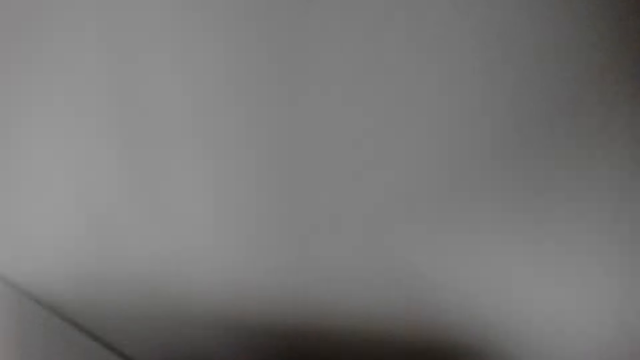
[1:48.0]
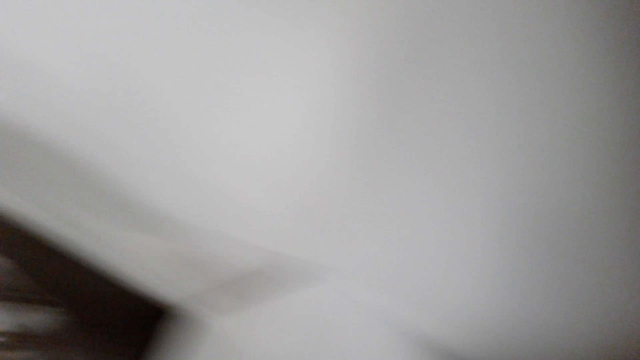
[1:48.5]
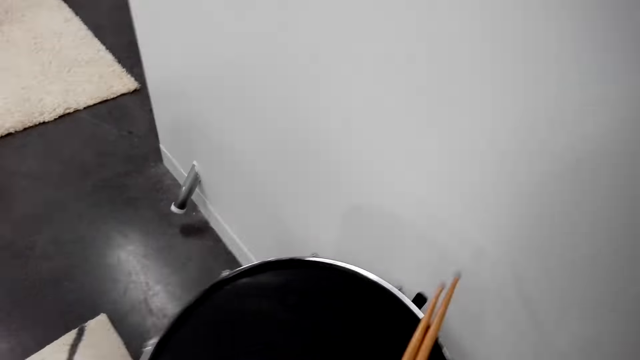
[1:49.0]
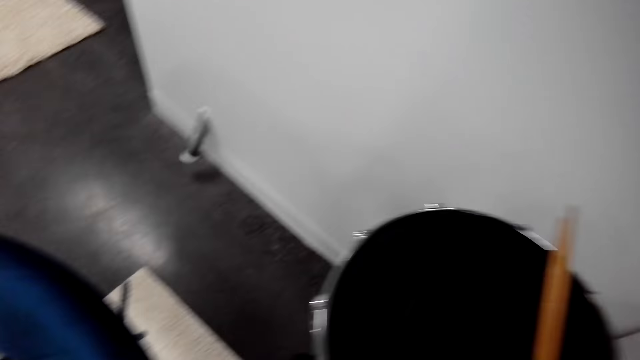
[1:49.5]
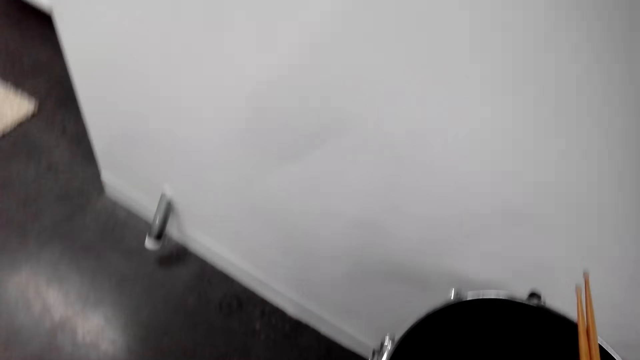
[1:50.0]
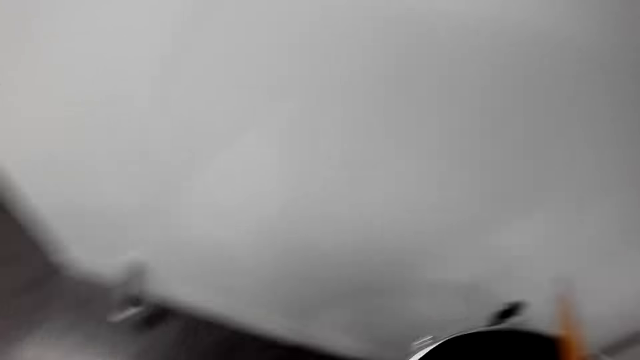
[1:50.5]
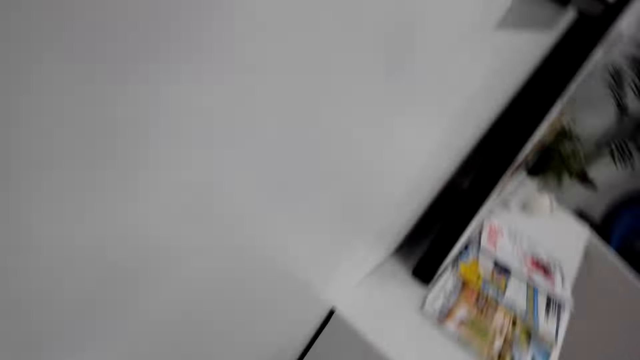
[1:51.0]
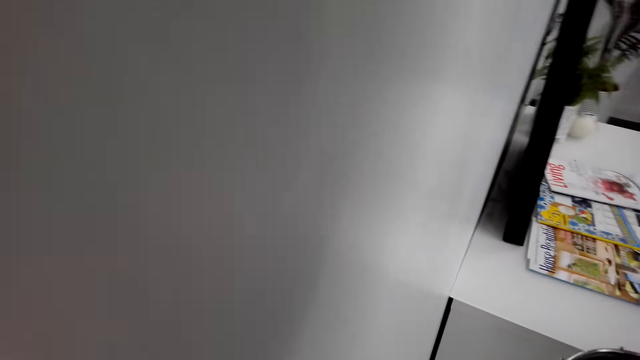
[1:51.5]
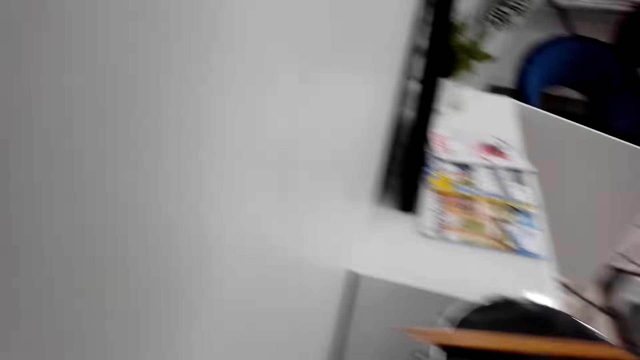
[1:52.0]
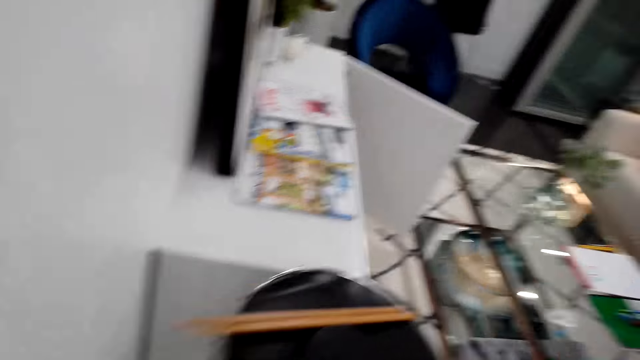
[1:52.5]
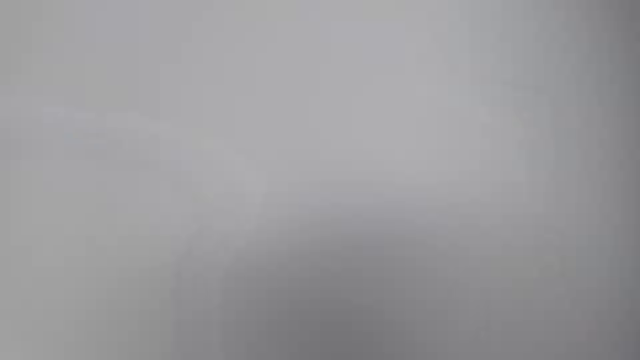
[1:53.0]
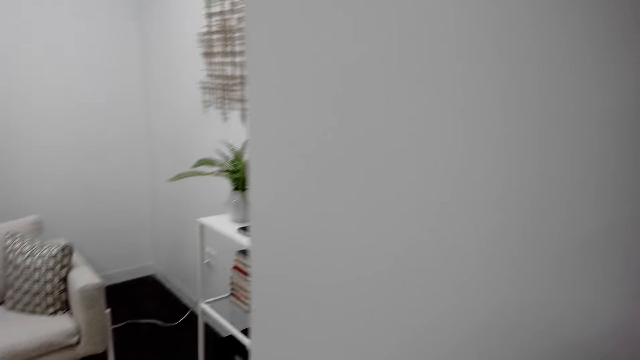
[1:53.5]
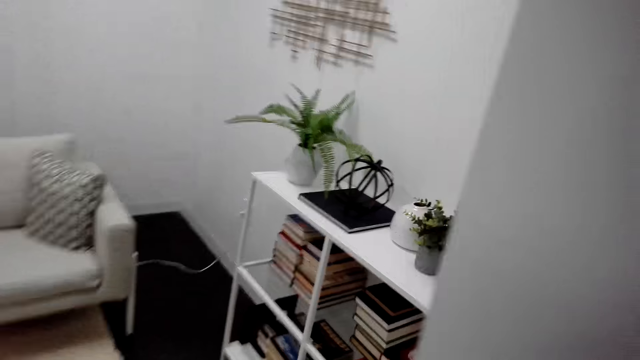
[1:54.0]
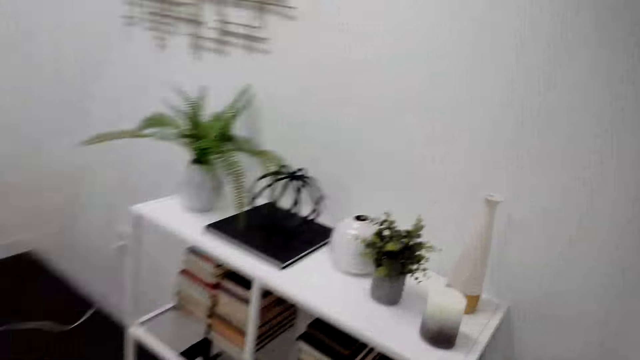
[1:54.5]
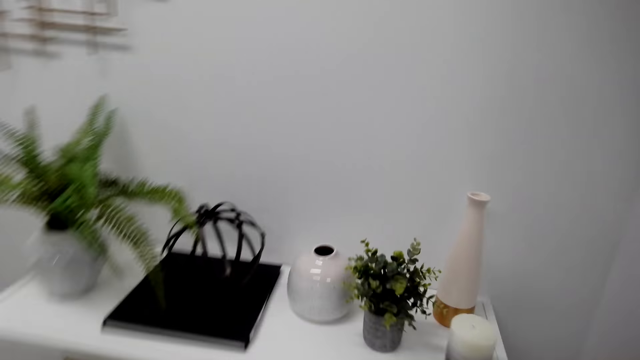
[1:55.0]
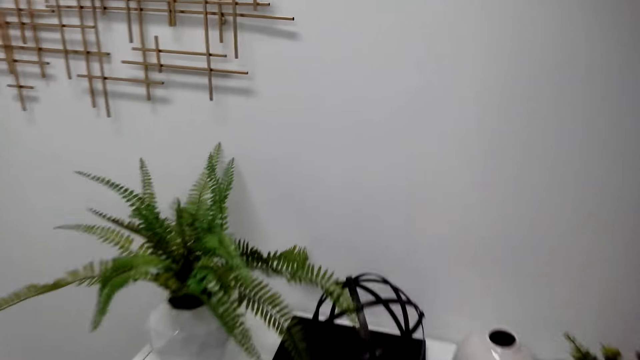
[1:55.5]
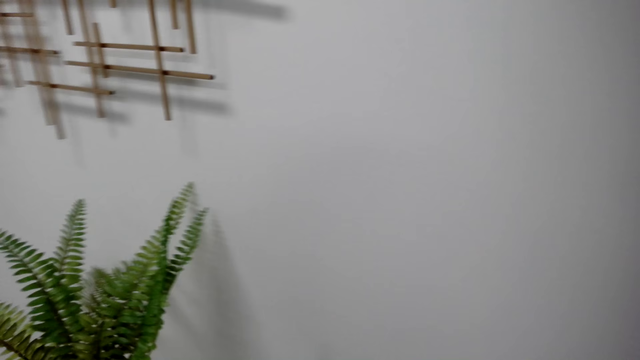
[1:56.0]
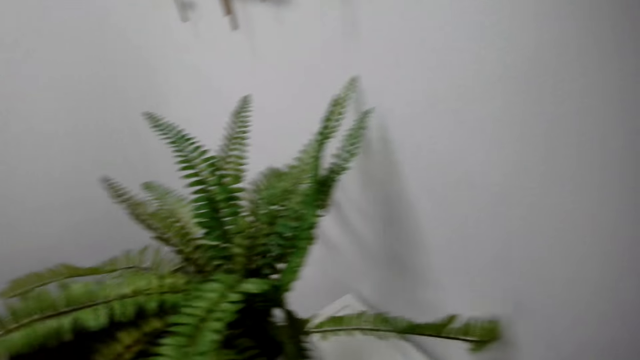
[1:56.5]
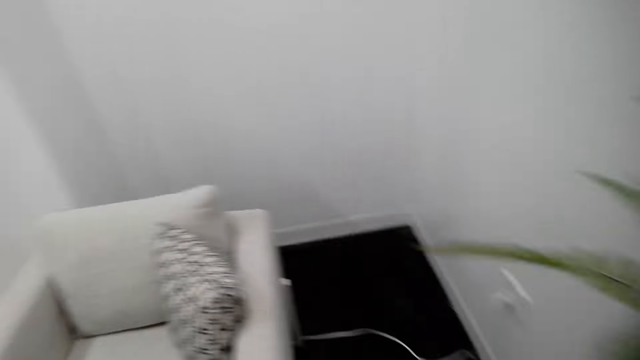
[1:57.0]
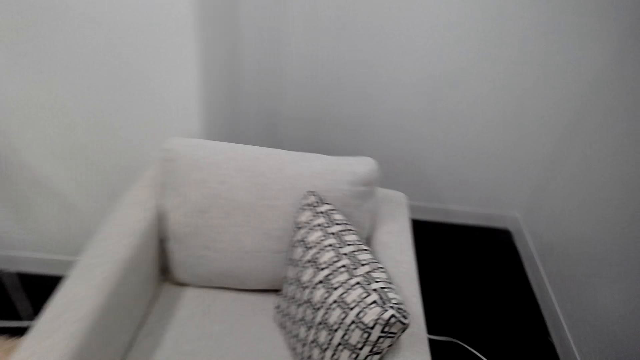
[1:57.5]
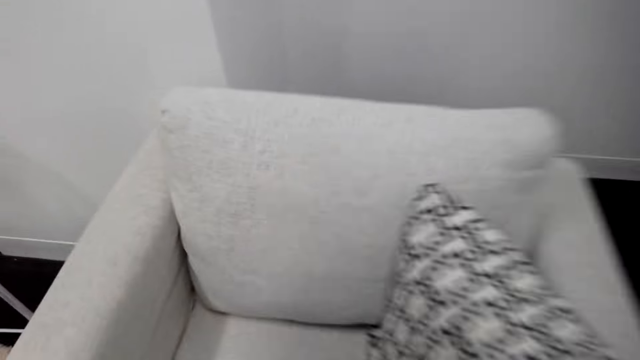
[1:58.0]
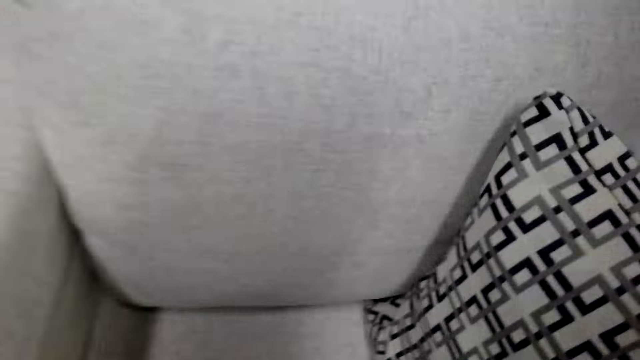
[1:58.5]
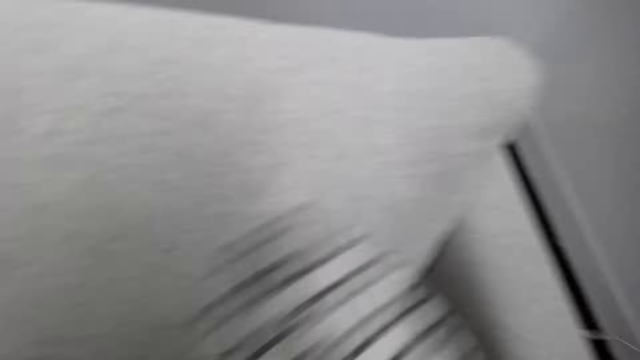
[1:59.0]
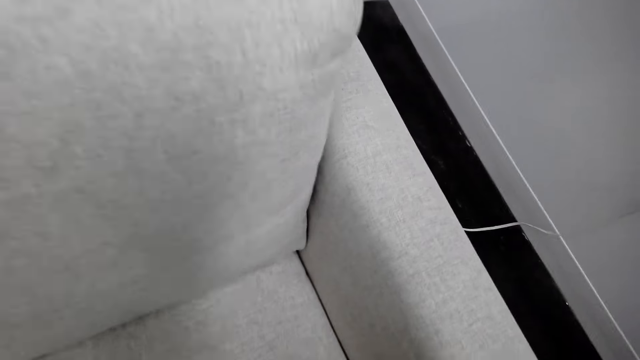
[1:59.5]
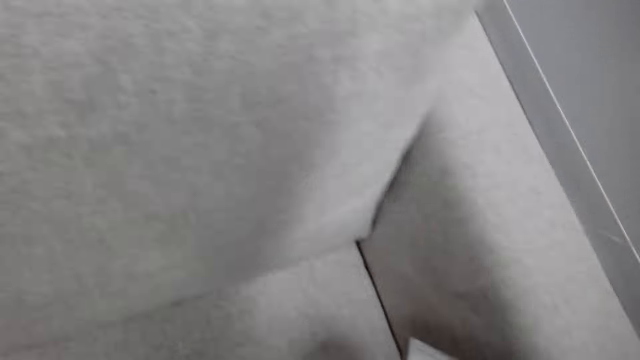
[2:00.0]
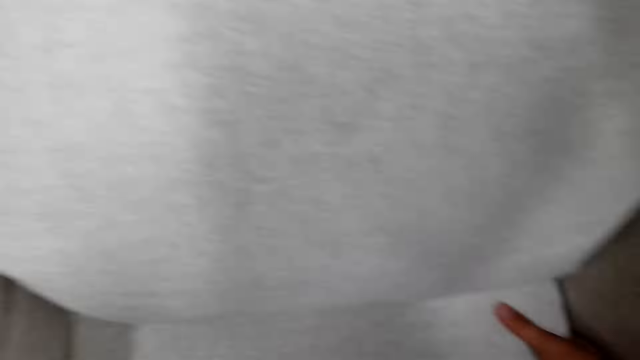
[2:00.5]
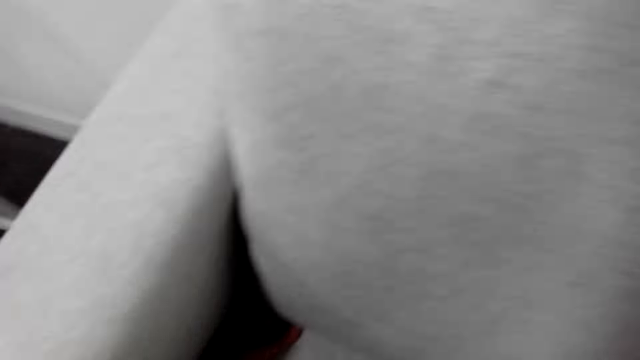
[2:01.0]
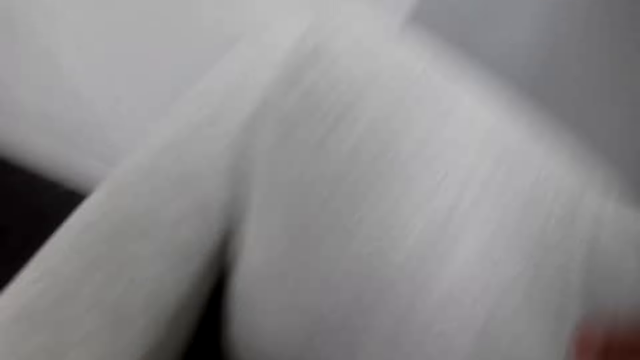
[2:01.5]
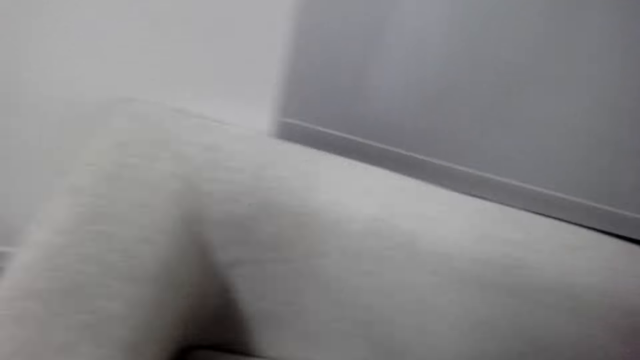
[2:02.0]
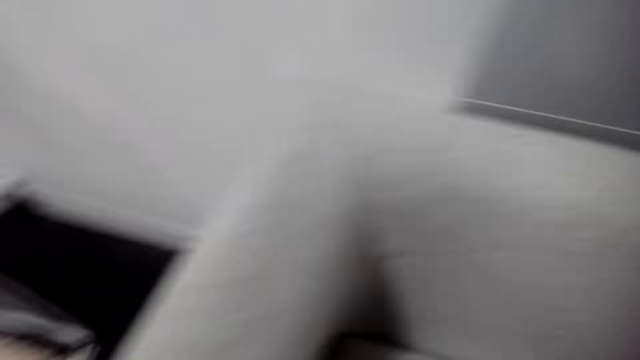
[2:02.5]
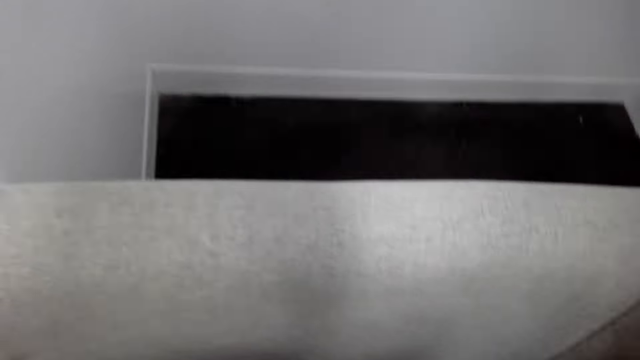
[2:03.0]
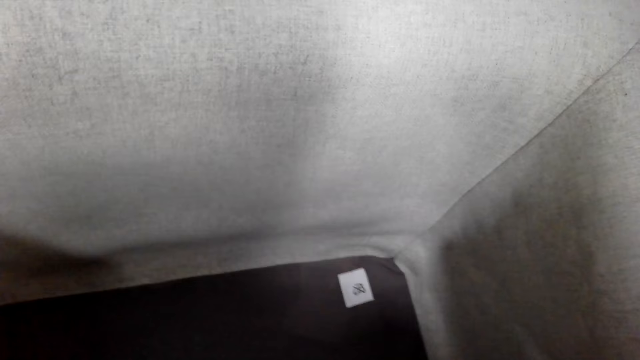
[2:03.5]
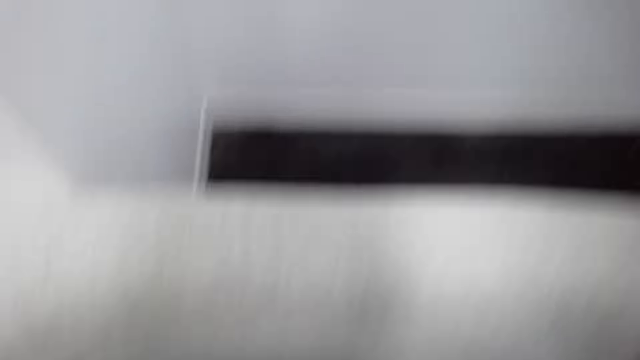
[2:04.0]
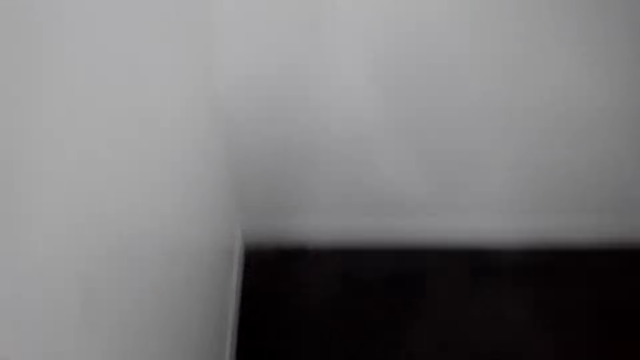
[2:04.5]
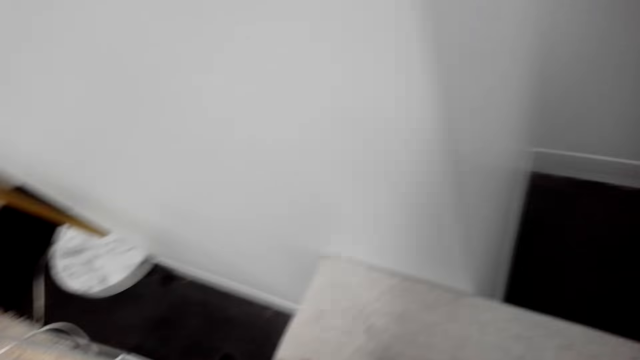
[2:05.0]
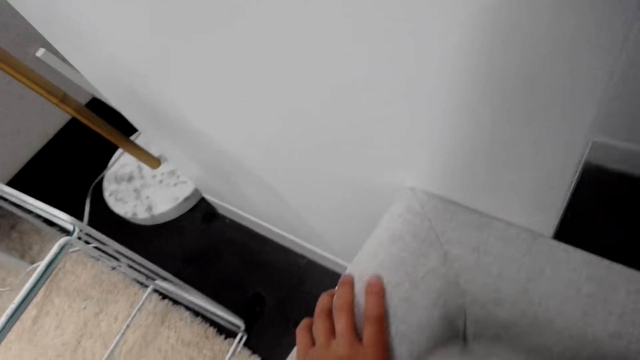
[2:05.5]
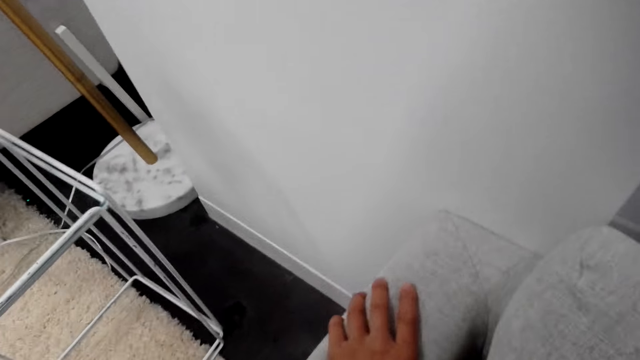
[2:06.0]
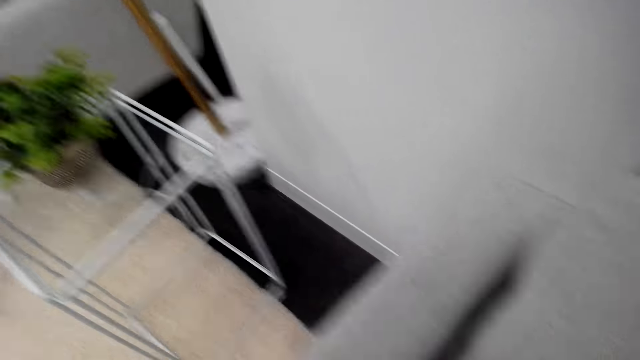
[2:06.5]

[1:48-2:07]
The camera wearer walks. They look for something in the couch. Someone else removes a pillow from the couch.

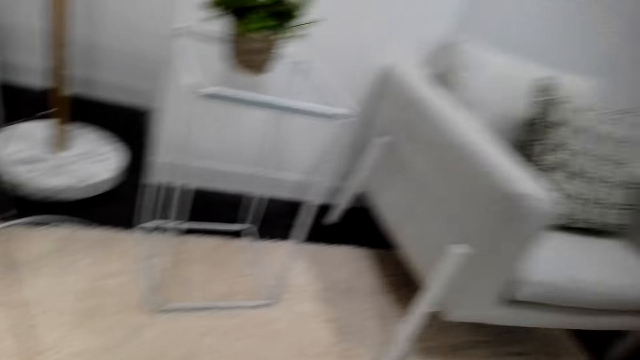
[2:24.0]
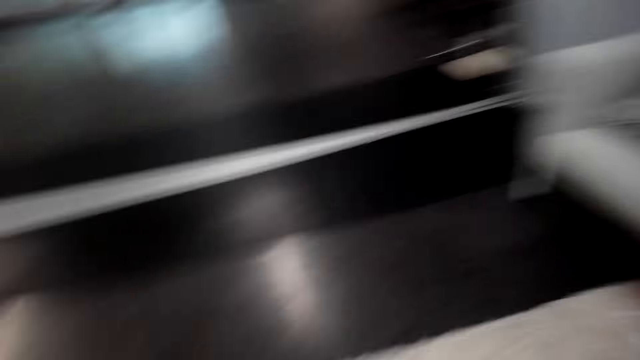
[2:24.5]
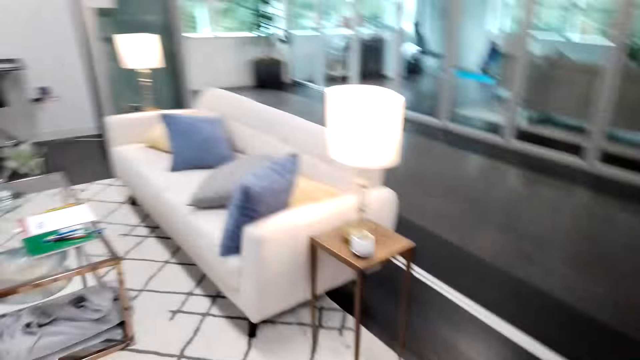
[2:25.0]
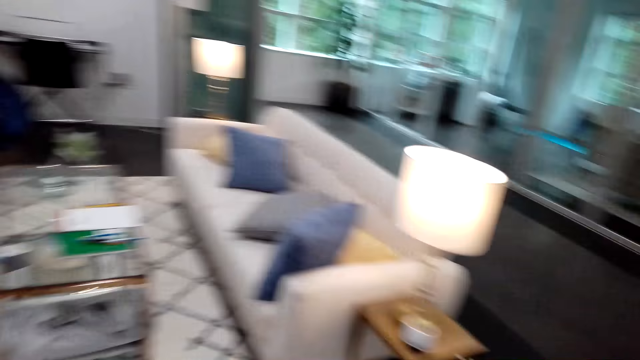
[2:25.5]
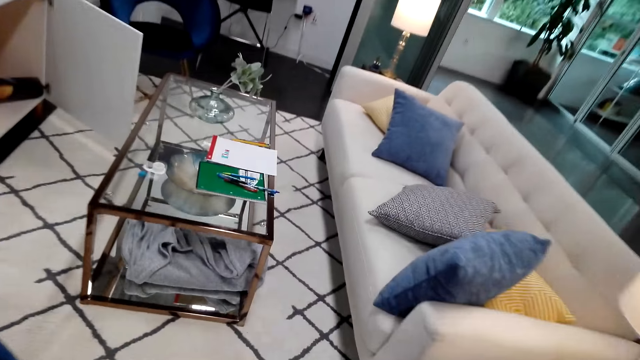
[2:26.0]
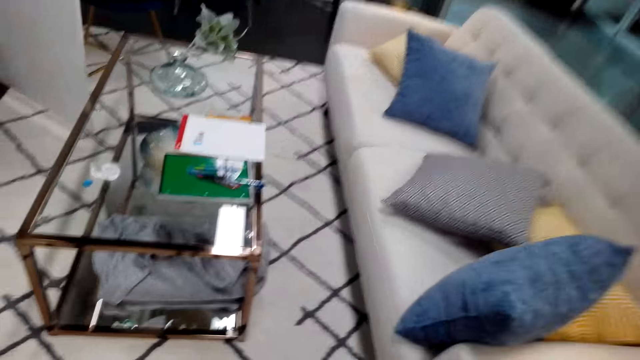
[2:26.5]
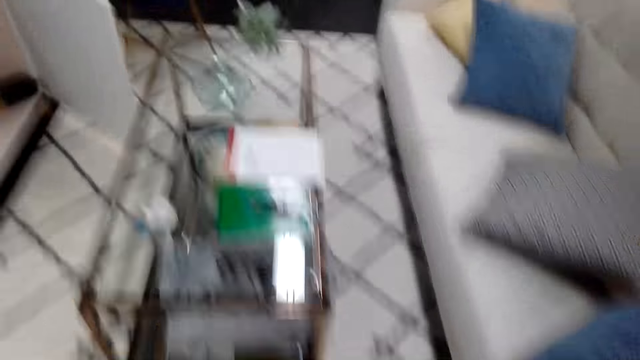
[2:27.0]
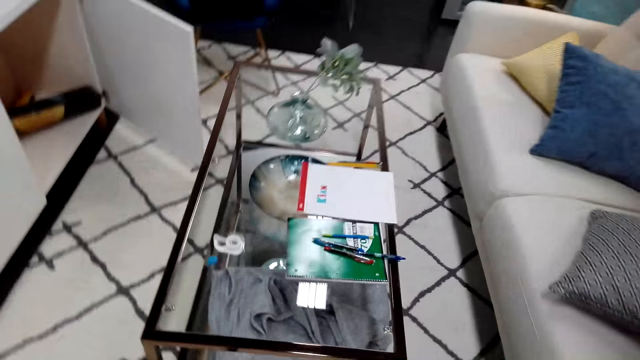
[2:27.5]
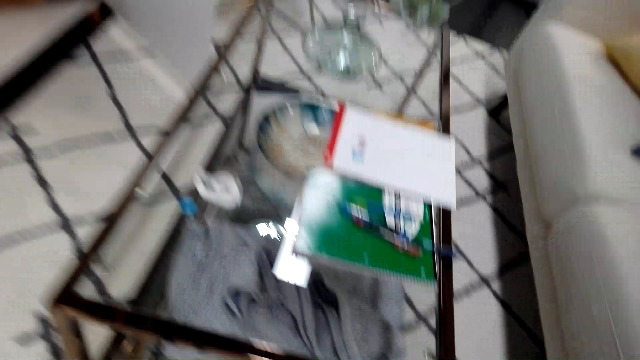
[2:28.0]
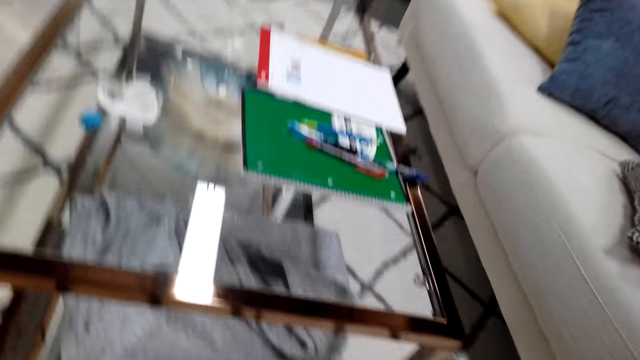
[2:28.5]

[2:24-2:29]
The camera wearer talks.
